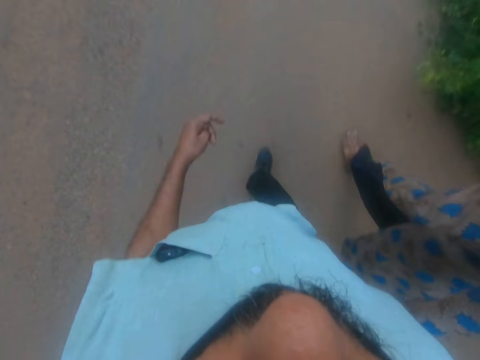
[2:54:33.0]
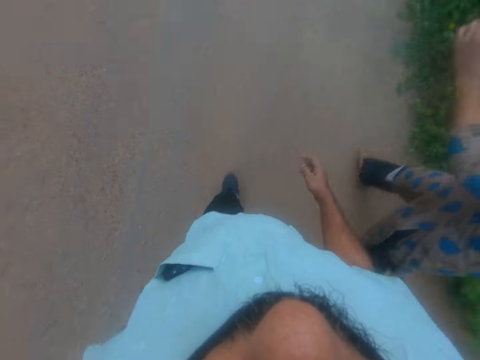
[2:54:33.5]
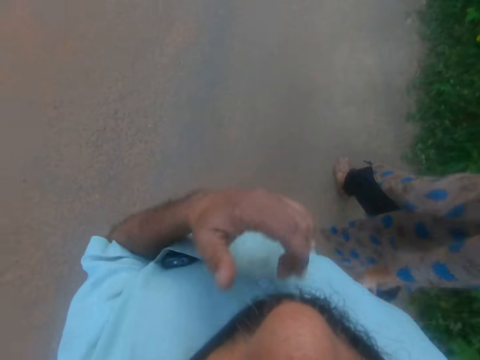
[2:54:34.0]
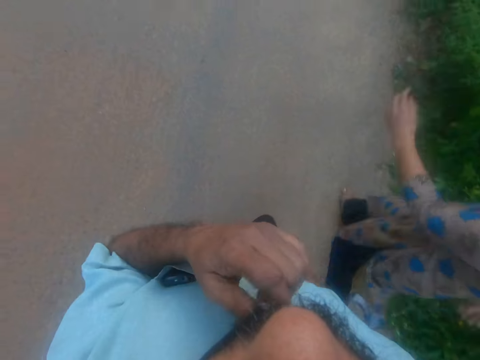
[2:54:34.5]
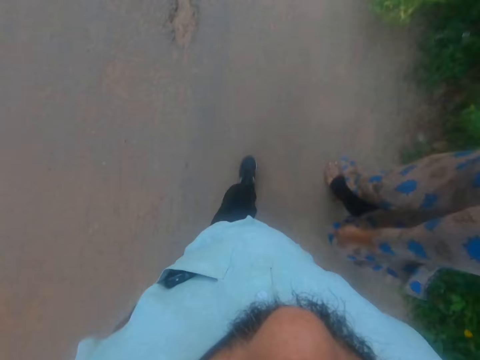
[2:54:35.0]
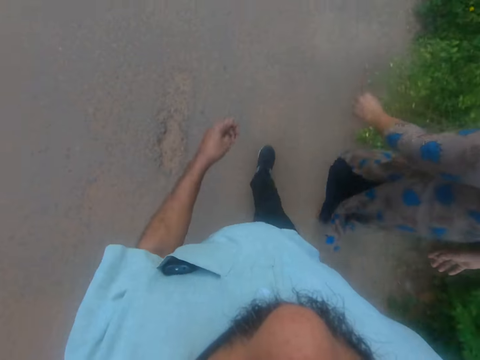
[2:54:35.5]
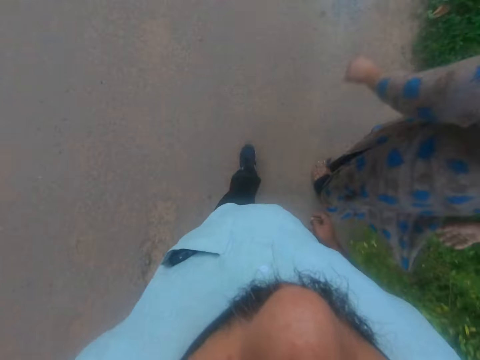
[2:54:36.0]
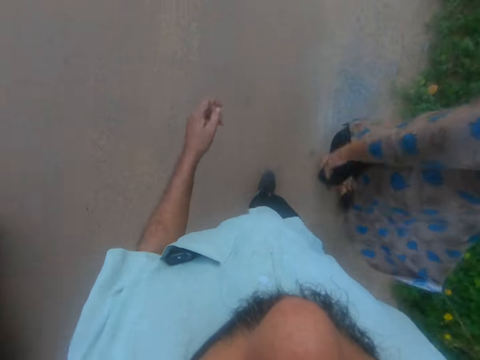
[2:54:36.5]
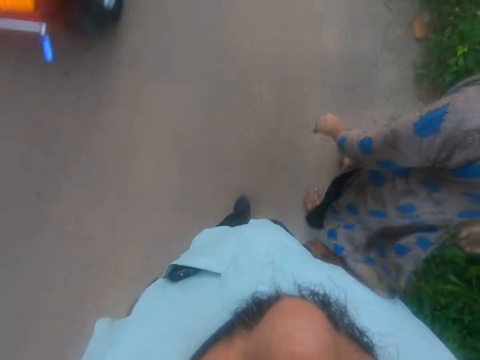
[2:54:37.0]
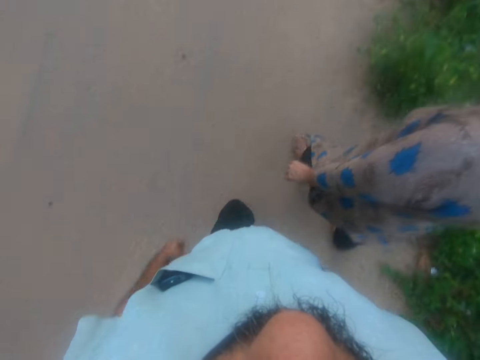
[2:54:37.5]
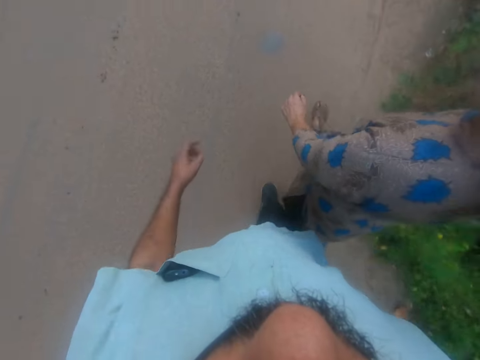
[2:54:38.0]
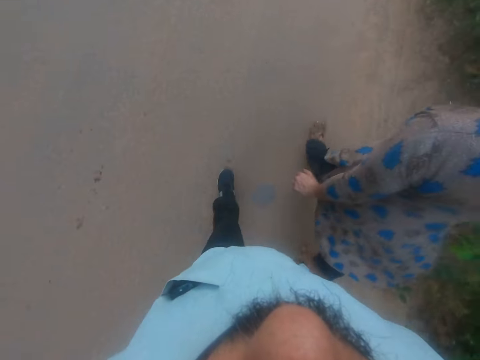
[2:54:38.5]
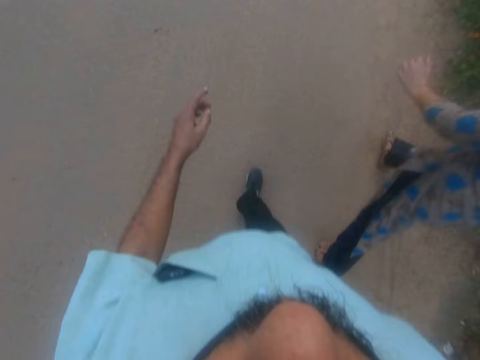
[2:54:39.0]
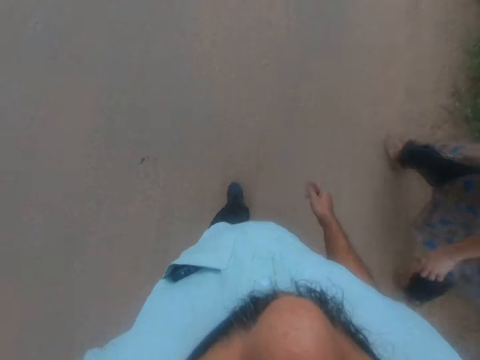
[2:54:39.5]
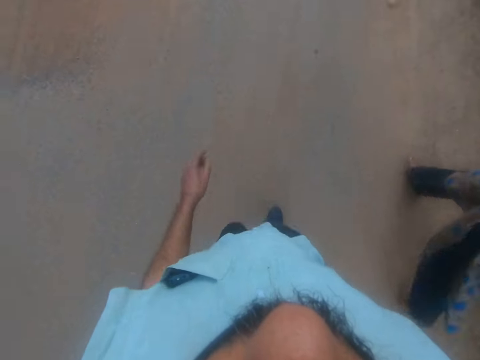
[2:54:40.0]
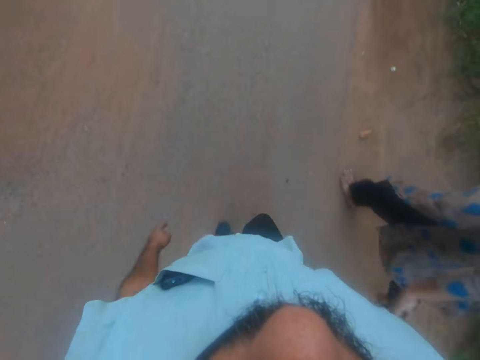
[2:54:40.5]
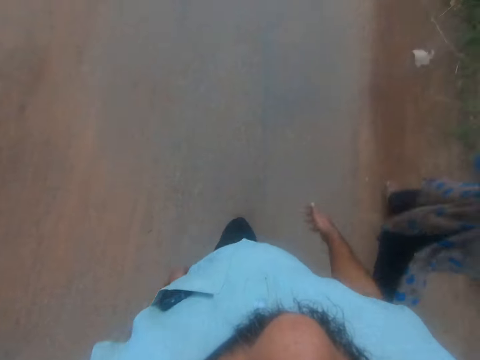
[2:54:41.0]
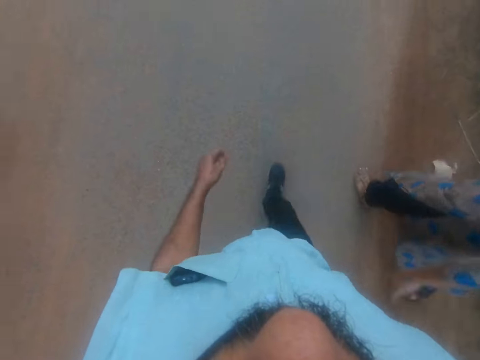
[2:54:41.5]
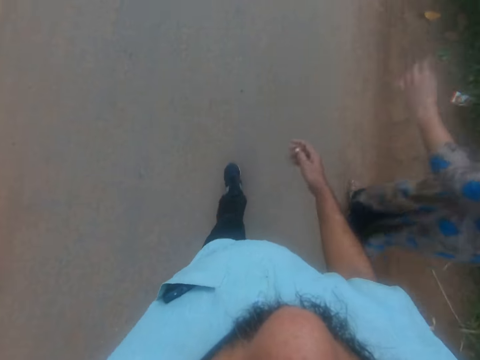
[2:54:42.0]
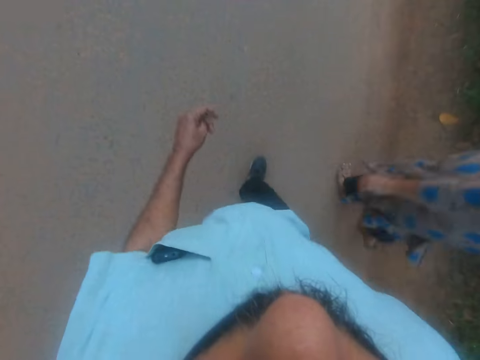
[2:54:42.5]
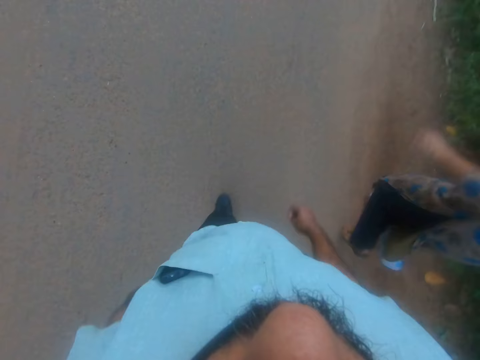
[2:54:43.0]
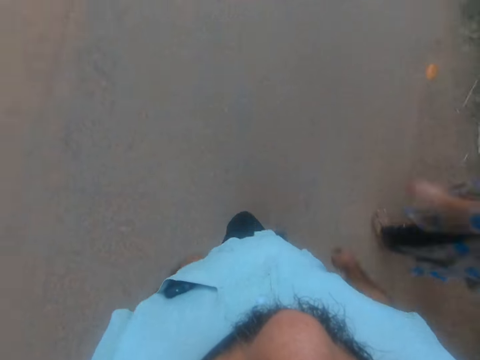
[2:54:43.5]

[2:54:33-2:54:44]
The camera wearer touches his chin with his left hand. He walks on the road with a person.

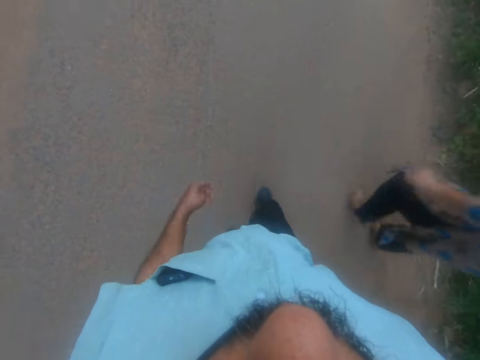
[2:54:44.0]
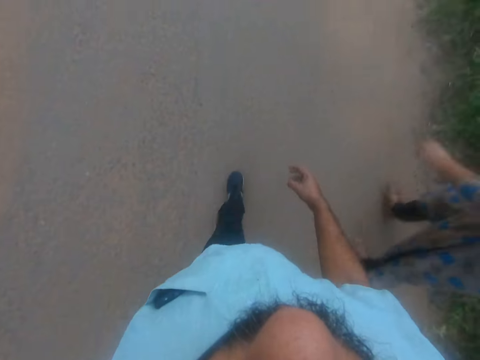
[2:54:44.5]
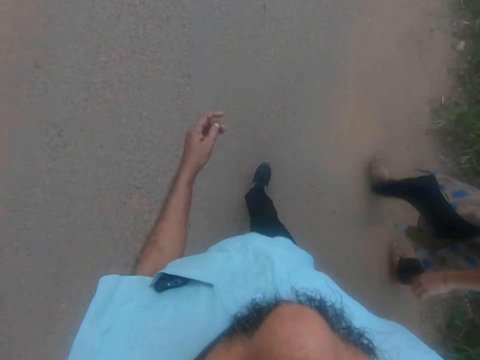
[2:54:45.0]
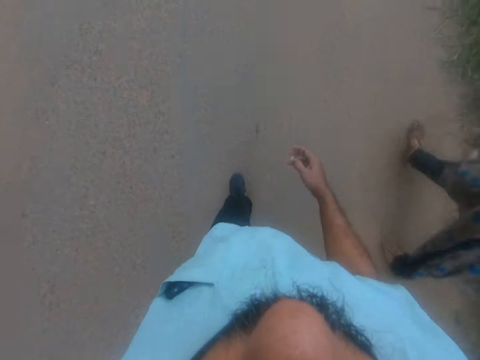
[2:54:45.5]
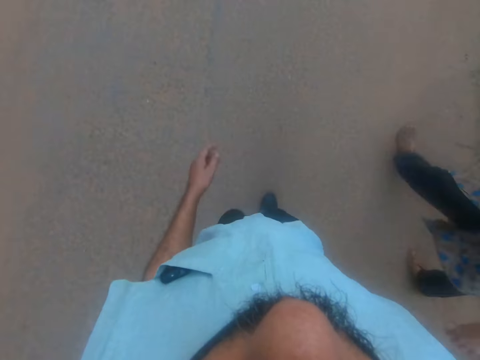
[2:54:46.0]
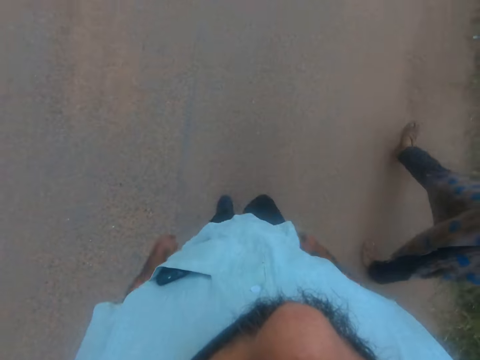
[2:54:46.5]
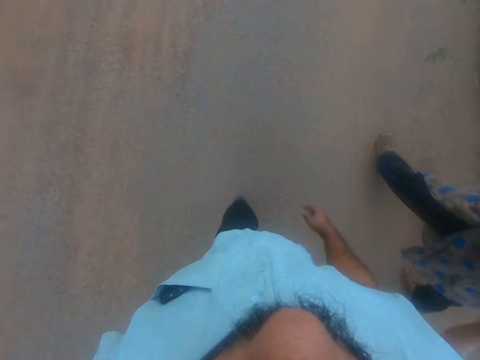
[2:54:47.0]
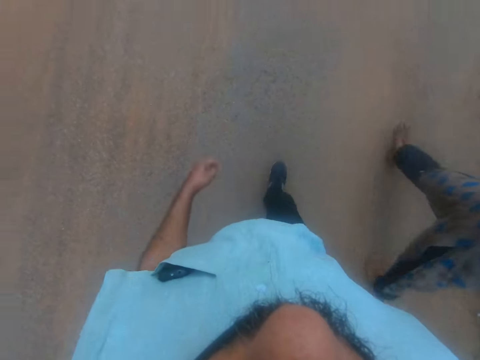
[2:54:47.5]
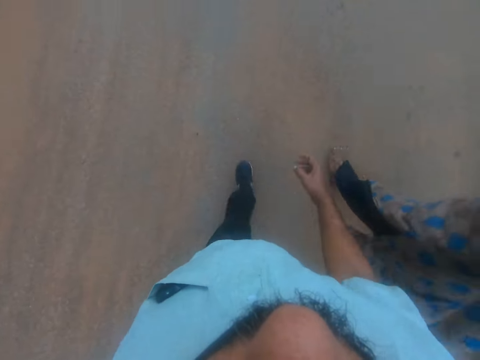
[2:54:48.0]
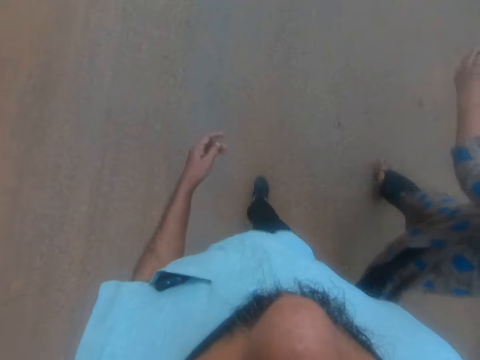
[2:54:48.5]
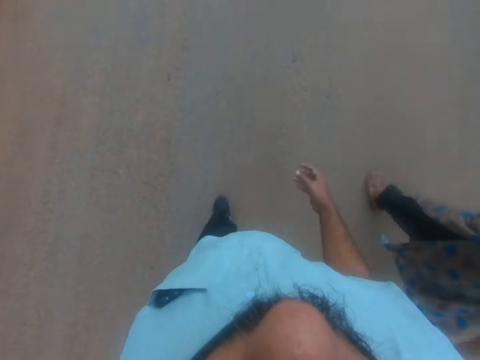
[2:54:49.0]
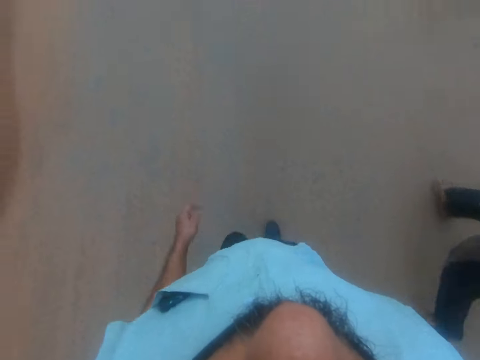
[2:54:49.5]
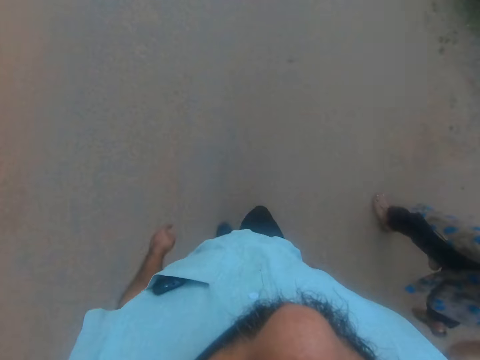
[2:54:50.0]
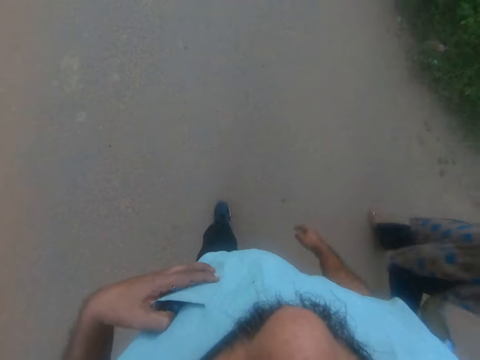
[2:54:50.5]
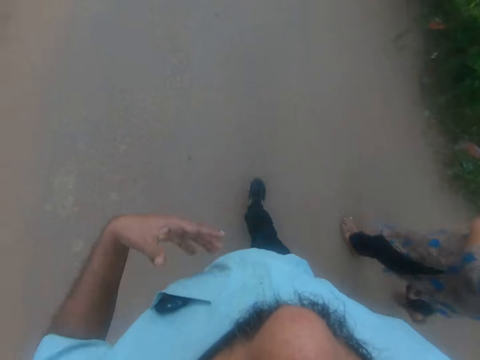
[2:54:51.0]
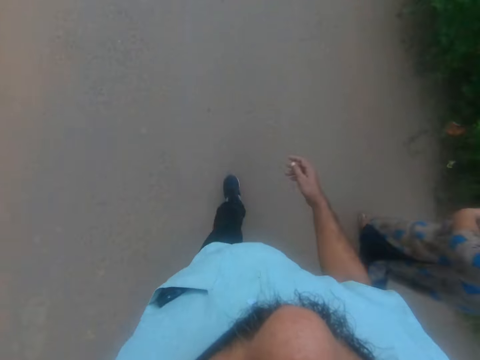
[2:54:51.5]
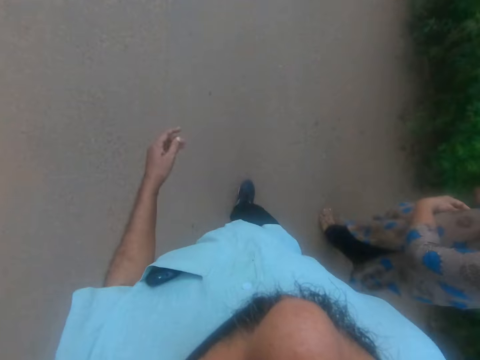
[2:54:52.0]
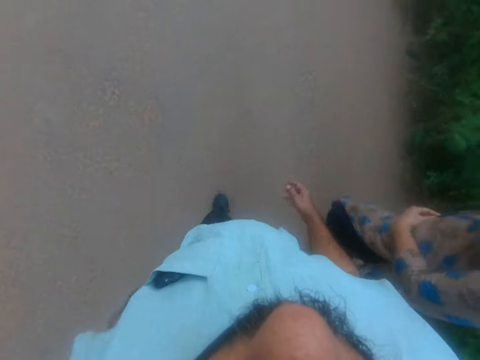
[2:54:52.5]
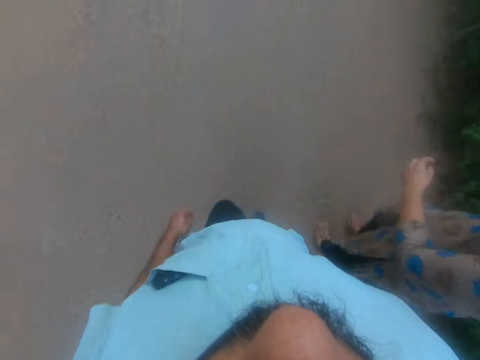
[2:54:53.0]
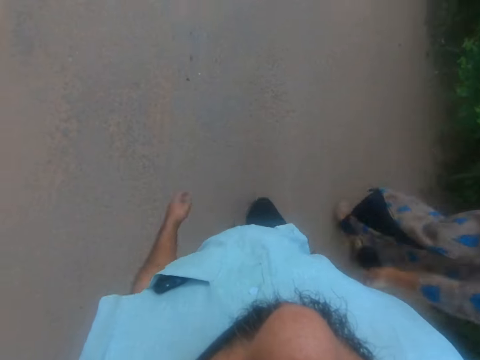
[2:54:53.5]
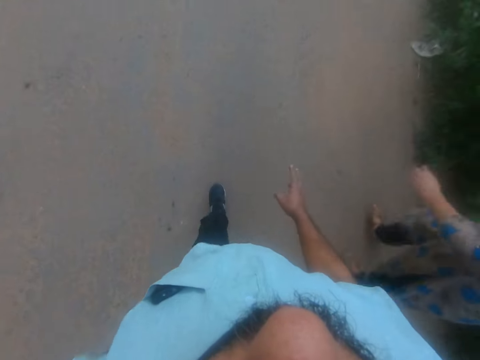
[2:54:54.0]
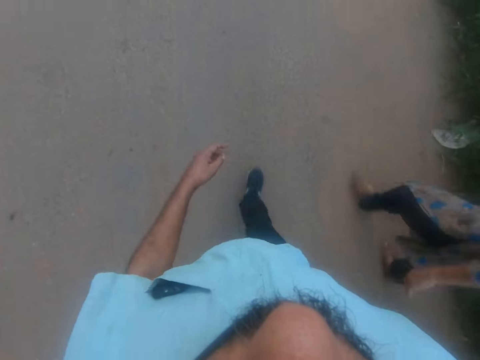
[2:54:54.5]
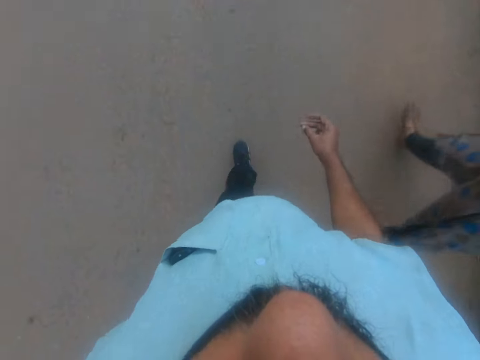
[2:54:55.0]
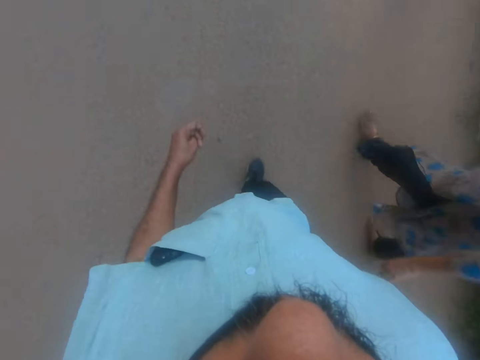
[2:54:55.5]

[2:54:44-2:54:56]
The camera wearer holds the phone inside the shirt pocket. They walk on the road with a person.
